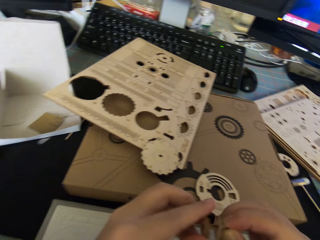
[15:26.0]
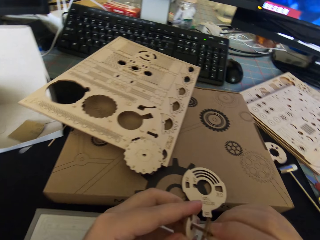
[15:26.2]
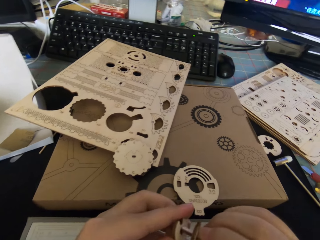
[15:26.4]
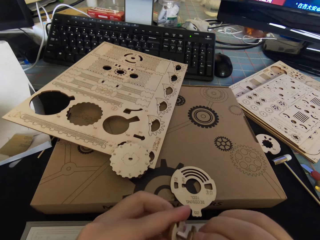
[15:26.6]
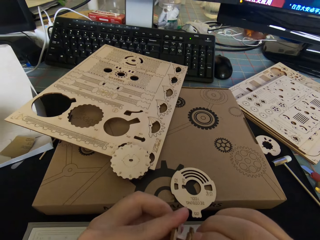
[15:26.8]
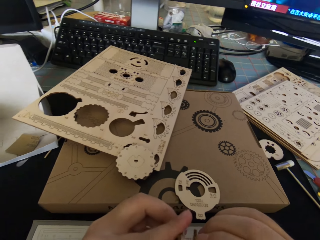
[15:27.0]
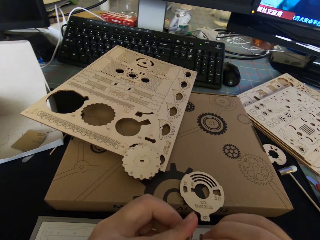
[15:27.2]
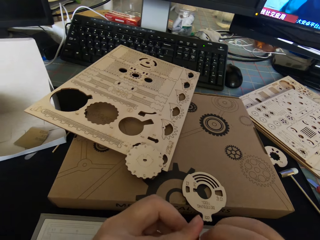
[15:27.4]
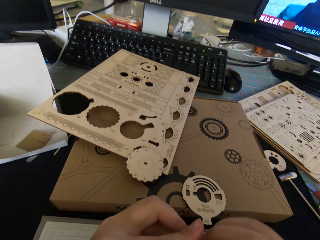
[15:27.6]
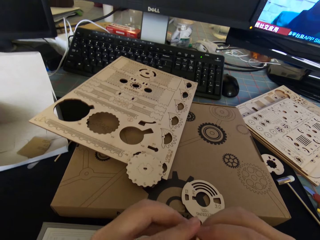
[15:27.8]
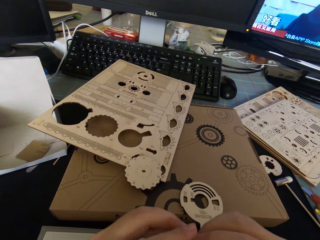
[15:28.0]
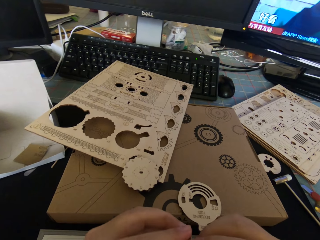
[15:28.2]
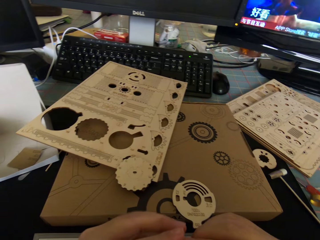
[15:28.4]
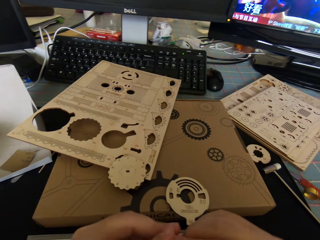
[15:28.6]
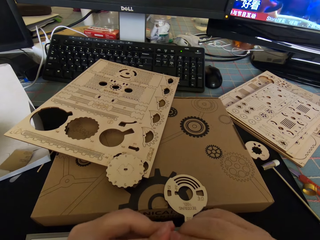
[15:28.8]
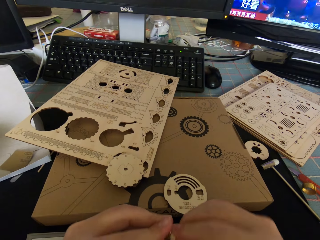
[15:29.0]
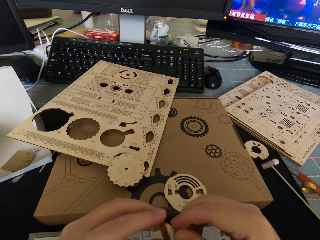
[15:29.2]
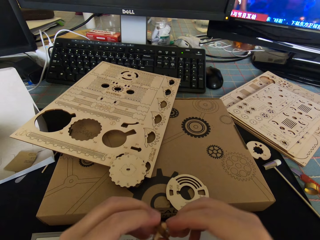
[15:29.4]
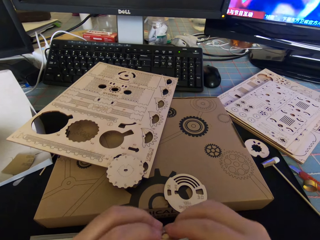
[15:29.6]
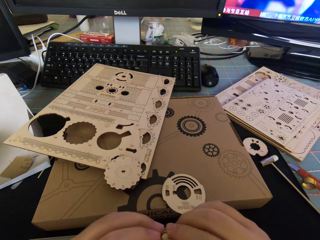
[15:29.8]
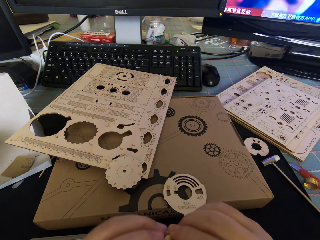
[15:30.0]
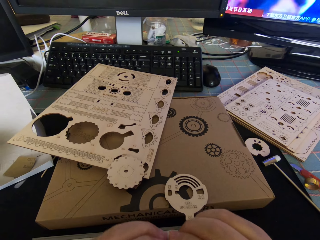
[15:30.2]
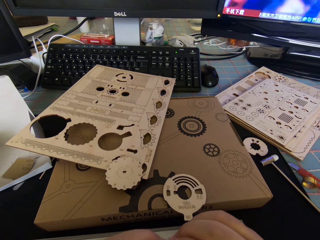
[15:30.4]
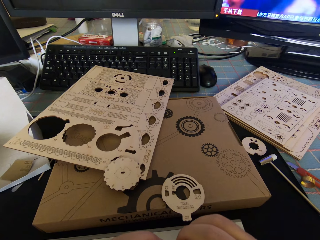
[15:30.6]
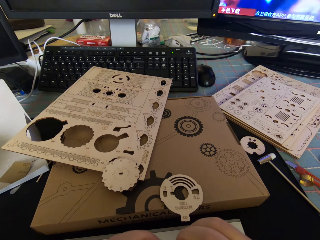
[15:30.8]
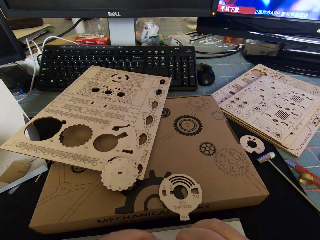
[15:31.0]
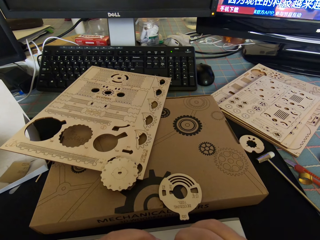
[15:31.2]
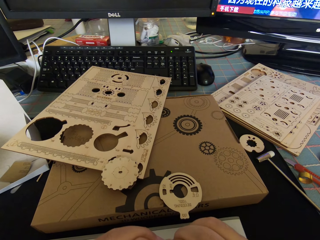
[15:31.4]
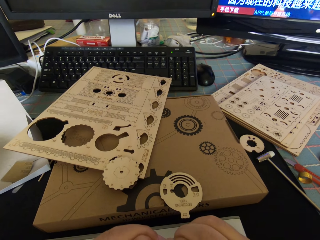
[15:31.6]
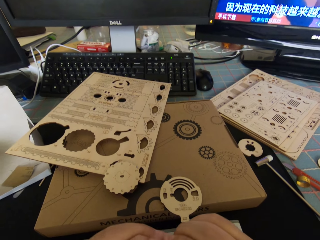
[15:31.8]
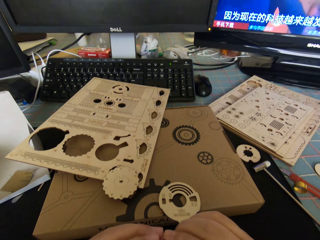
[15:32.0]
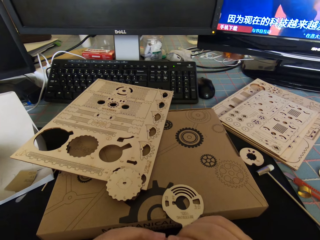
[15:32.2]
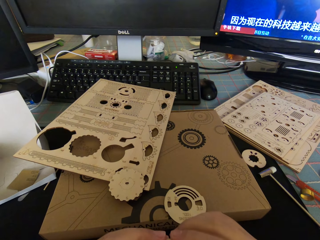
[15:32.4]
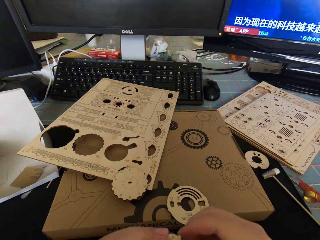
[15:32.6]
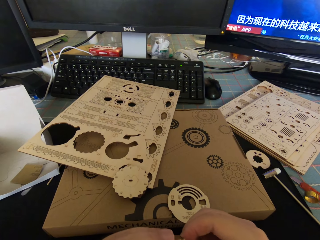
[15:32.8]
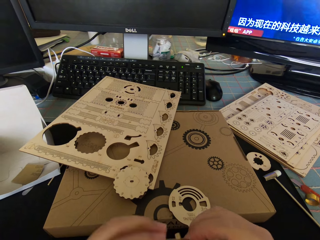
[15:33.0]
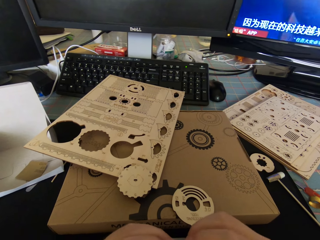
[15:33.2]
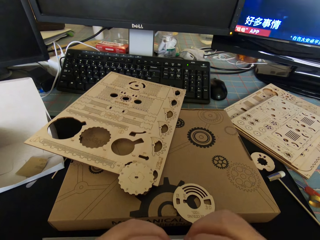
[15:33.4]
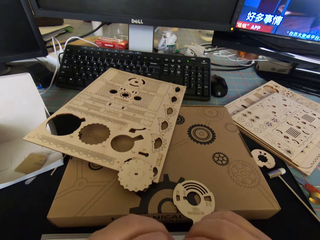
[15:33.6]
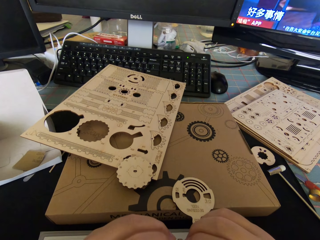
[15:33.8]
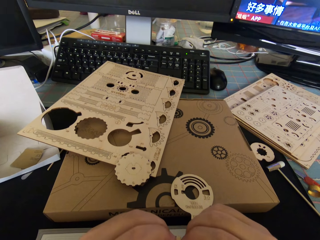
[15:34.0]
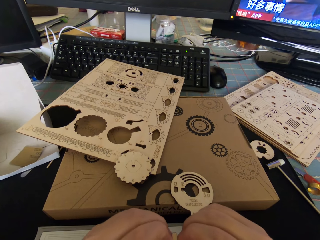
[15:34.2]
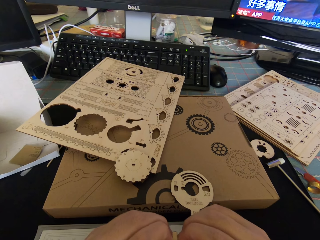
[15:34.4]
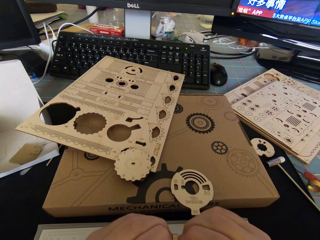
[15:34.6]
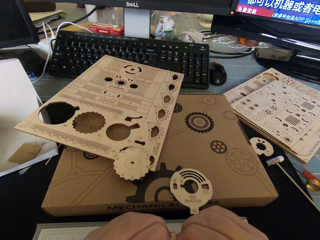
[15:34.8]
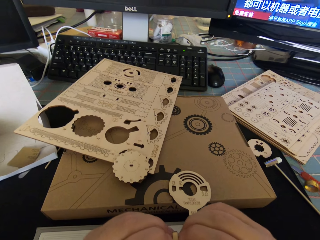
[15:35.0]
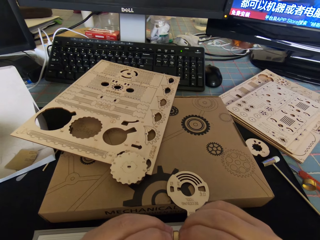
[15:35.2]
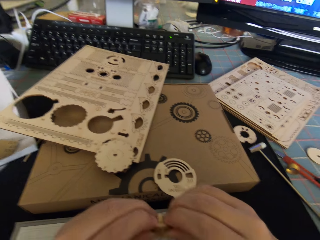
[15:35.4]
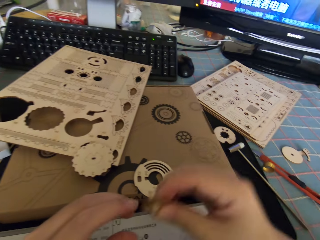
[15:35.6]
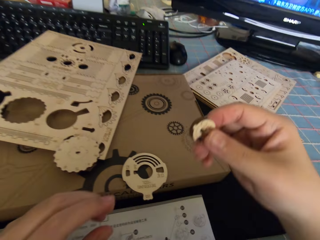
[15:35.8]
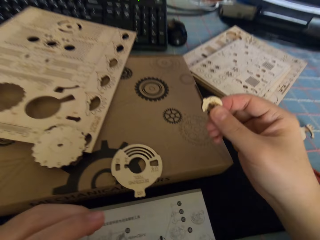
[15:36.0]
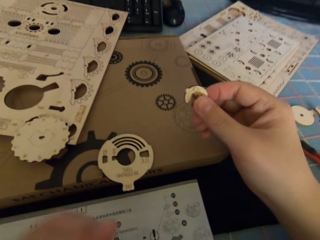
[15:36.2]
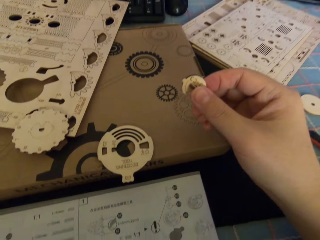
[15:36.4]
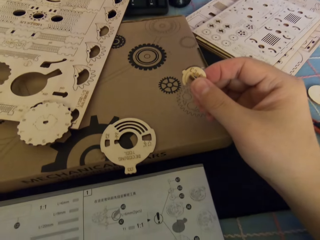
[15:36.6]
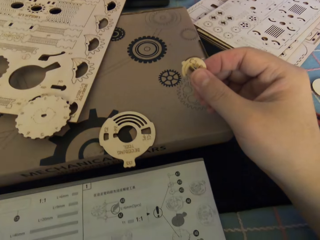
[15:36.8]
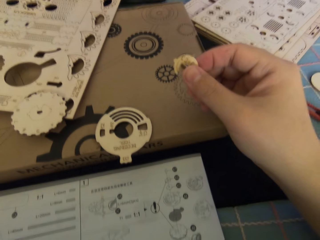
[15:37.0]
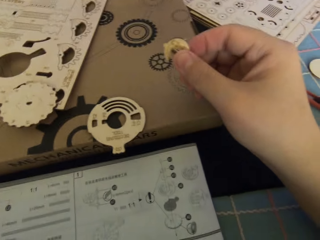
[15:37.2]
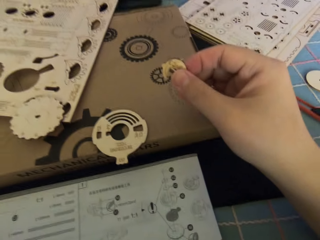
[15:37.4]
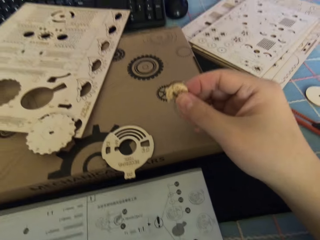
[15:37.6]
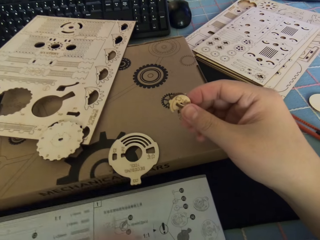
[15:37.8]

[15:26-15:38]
The camera wearer fixes the small wooden piece to the tiny wooden piece. They move the gear parts away.

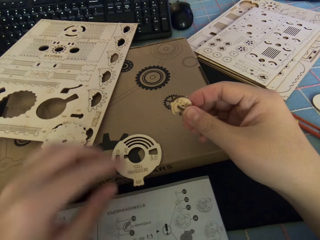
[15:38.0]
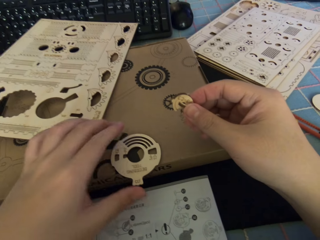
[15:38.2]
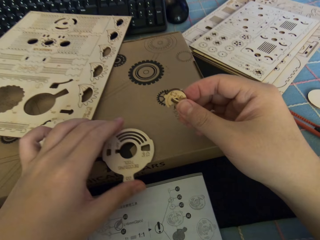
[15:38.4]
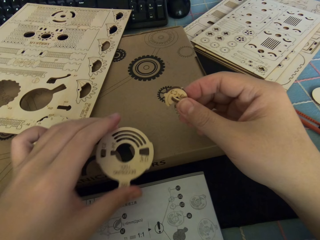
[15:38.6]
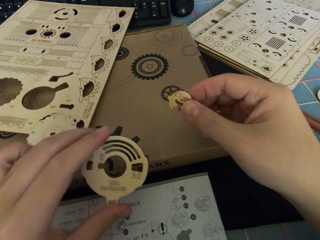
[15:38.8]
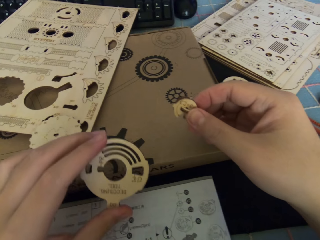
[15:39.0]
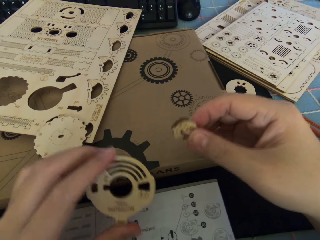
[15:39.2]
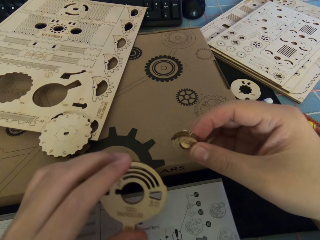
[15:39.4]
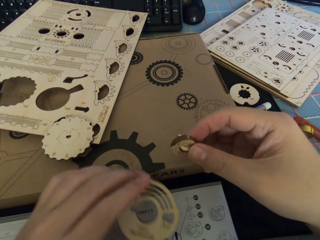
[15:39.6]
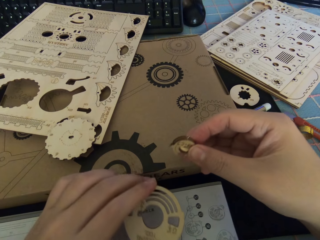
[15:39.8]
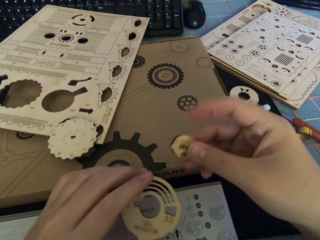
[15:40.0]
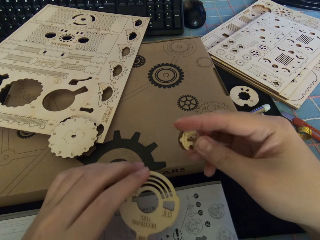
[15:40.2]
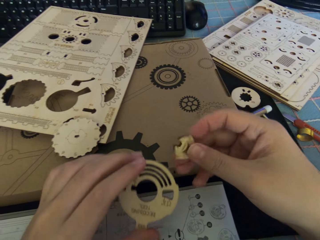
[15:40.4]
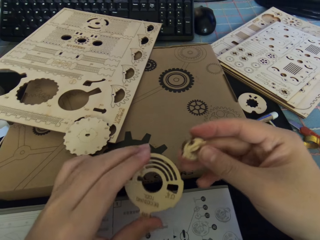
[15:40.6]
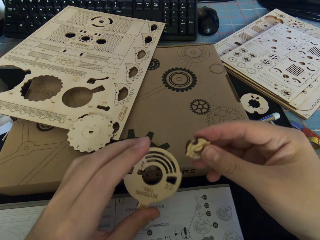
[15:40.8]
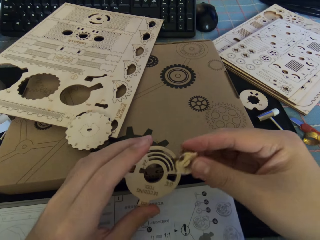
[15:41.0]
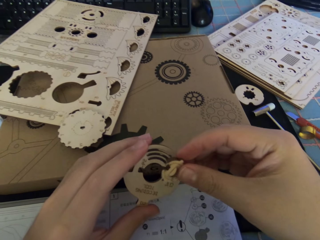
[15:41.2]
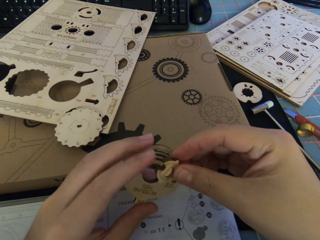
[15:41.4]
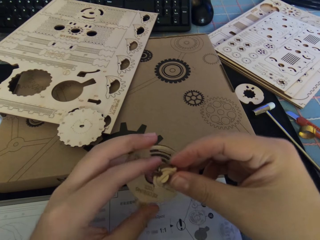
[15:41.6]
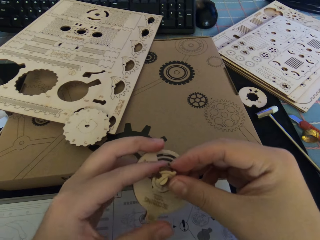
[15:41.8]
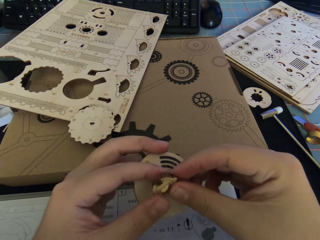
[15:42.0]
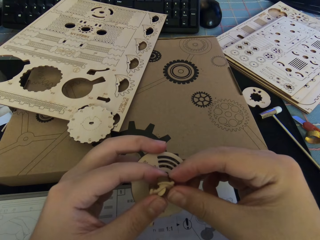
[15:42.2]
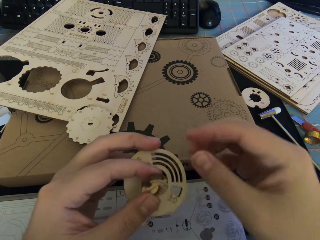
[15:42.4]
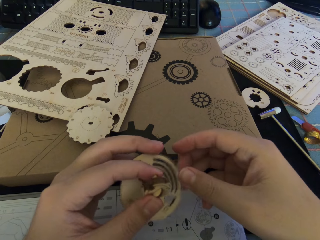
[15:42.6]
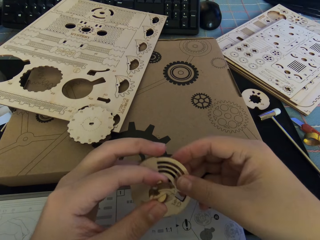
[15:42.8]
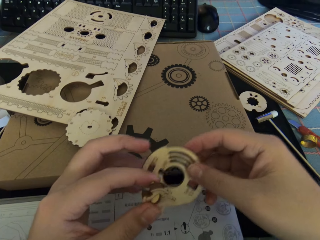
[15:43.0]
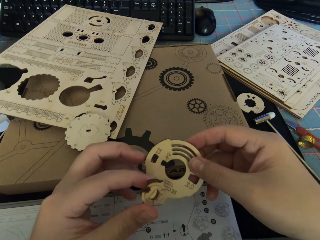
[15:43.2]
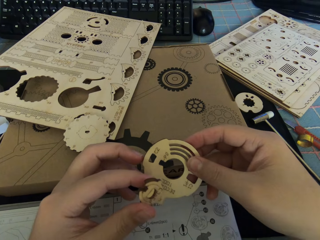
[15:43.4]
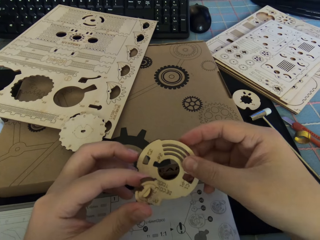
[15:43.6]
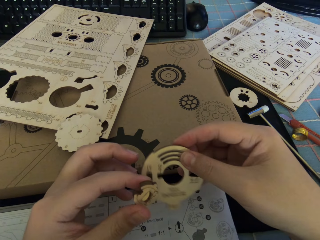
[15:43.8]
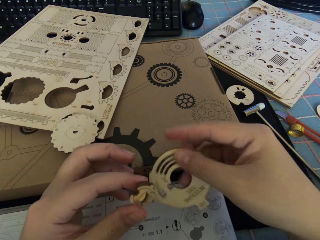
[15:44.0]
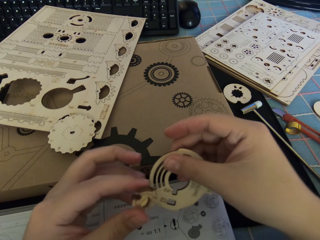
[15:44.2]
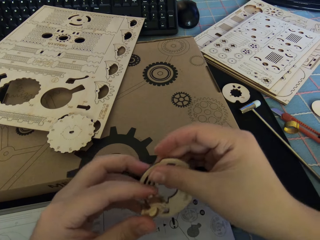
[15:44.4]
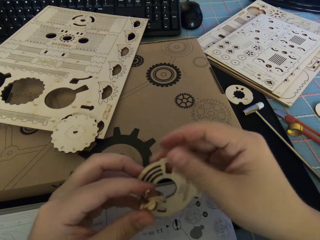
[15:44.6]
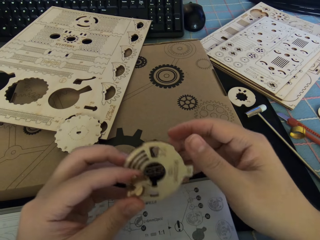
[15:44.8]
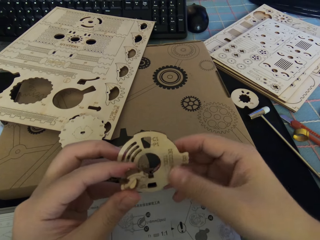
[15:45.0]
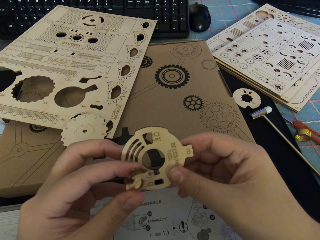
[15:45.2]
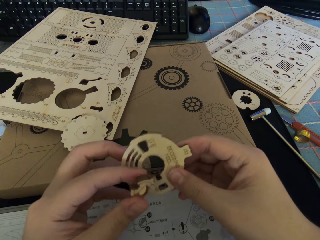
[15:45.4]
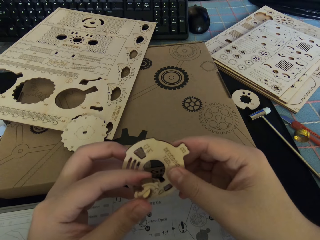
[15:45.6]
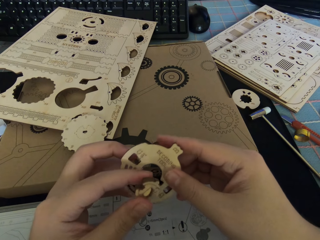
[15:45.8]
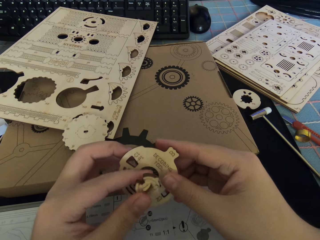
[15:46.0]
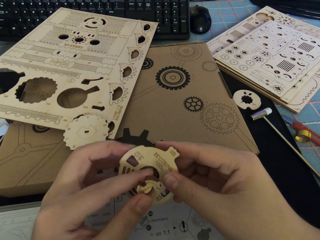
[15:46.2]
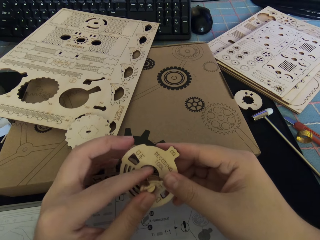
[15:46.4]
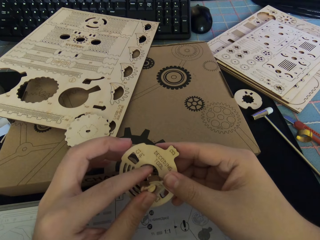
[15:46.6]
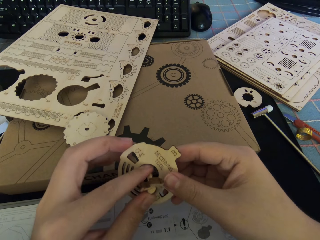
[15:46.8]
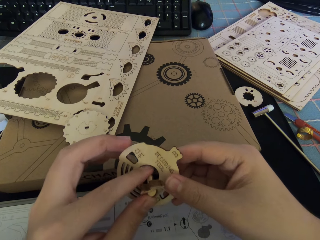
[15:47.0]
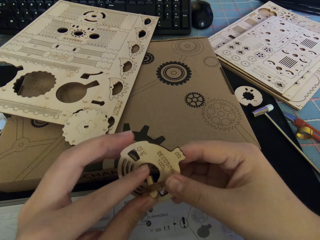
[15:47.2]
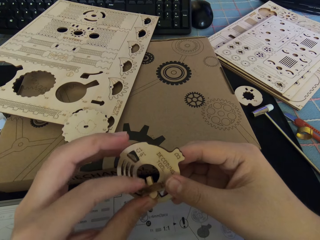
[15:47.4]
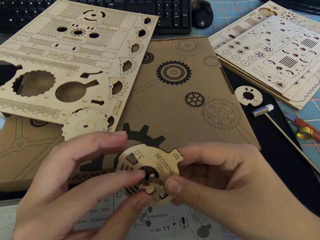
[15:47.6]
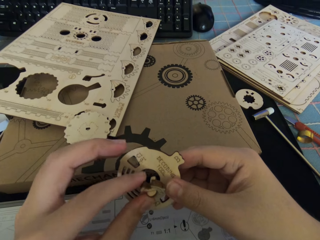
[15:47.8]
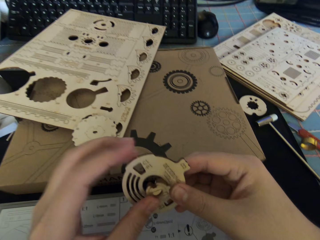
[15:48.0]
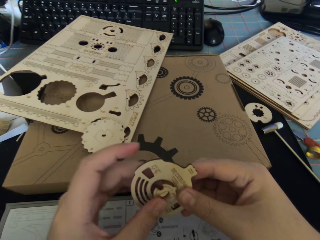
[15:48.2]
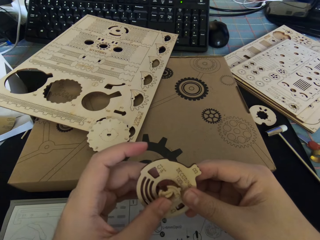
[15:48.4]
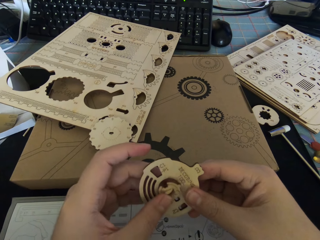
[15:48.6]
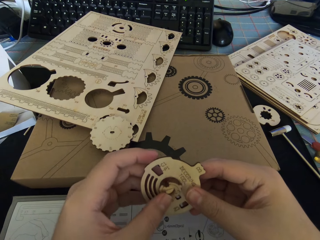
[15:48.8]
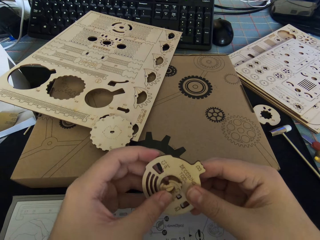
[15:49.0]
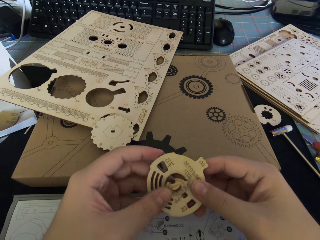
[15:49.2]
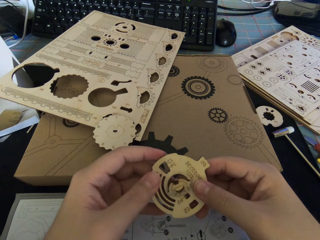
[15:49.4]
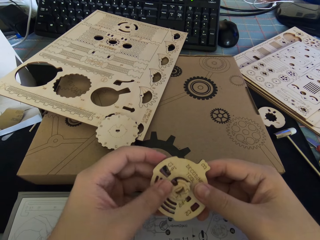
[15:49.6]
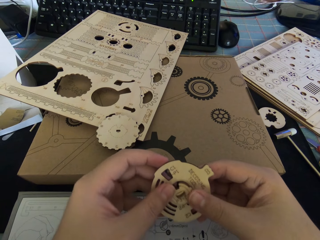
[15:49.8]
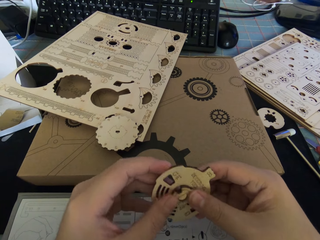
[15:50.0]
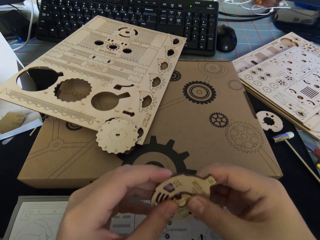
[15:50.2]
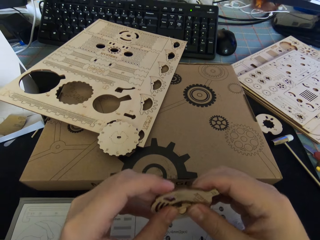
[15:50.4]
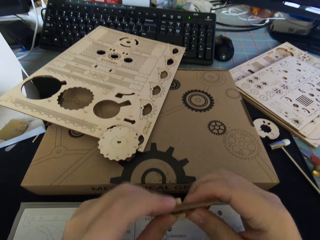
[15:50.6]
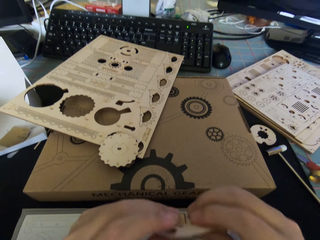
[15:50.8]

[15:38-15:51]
The camera wearer picks up the round wooden piece or gear part from the box. They turn the gear parts. They join the gear parts. They hold the gear parts with the other hand. They hold the gear part with the right hand. They turn the gear part. They hold the gear part with the other hand. They turn the gear part with the right hand. They insert the small wooden pieces into the round wooden piece.
